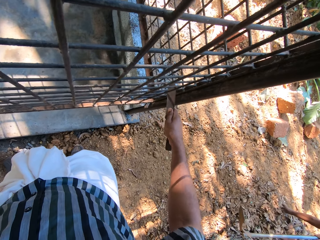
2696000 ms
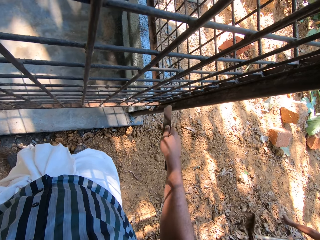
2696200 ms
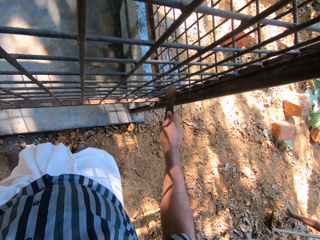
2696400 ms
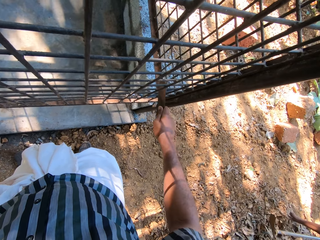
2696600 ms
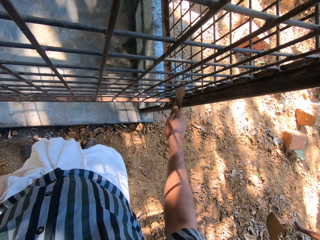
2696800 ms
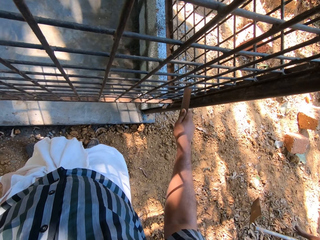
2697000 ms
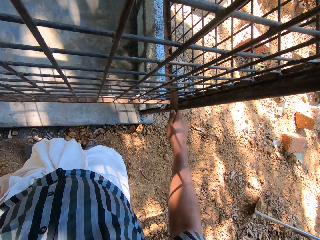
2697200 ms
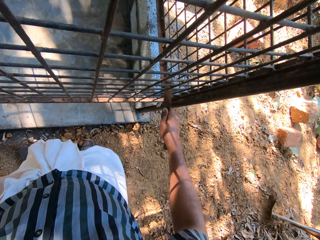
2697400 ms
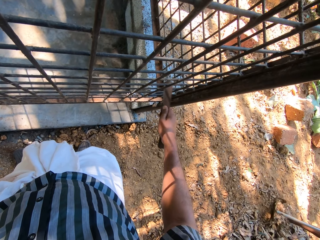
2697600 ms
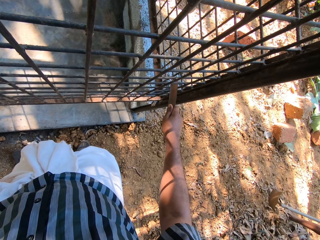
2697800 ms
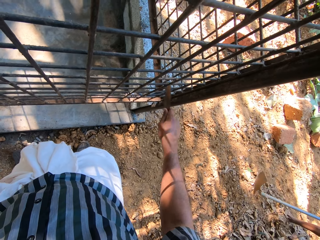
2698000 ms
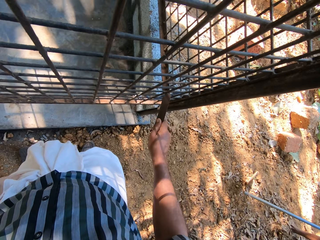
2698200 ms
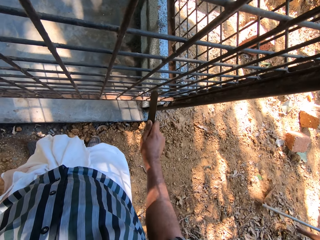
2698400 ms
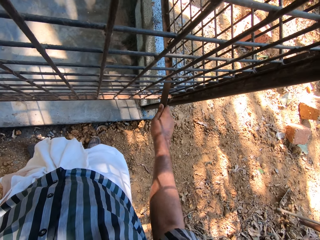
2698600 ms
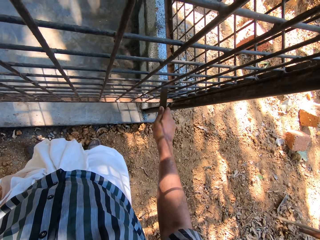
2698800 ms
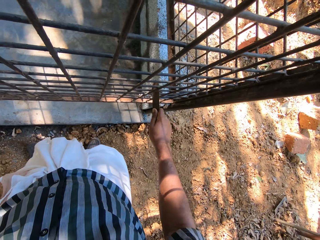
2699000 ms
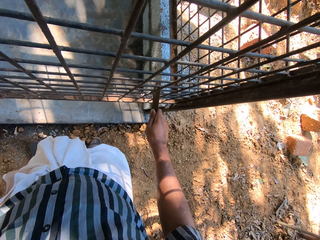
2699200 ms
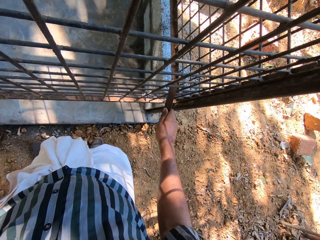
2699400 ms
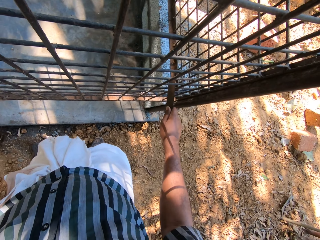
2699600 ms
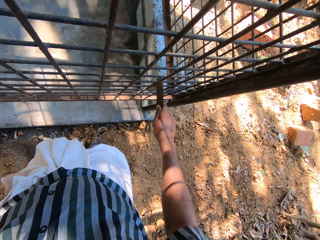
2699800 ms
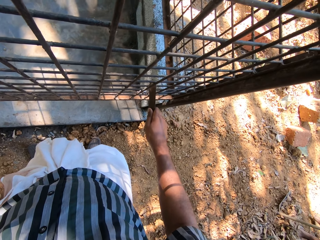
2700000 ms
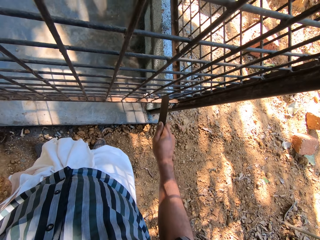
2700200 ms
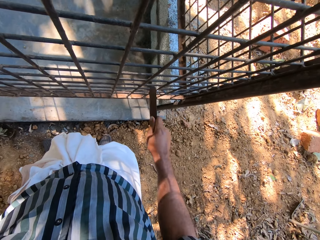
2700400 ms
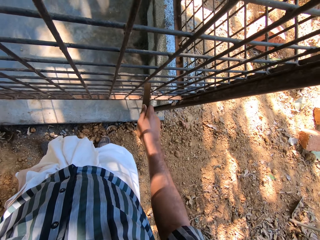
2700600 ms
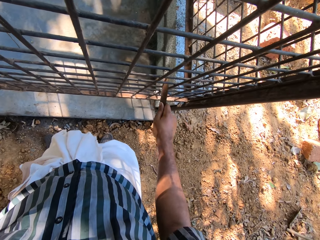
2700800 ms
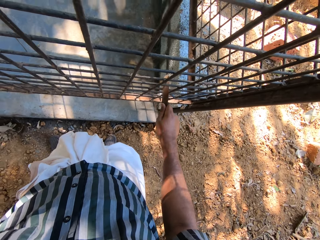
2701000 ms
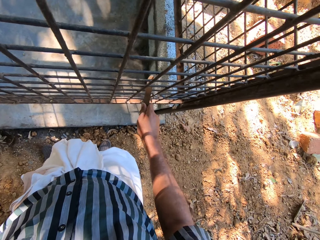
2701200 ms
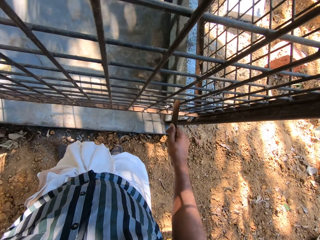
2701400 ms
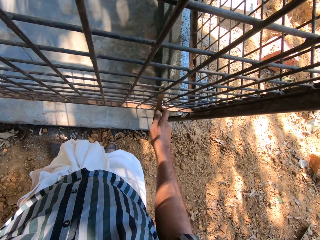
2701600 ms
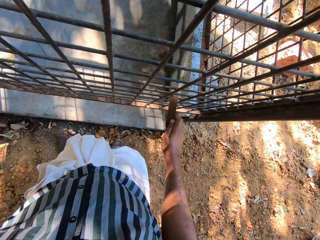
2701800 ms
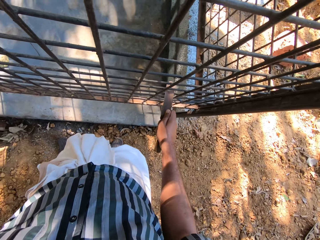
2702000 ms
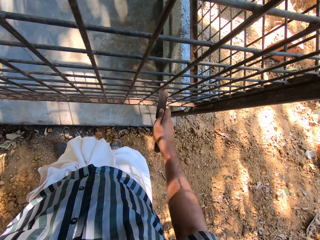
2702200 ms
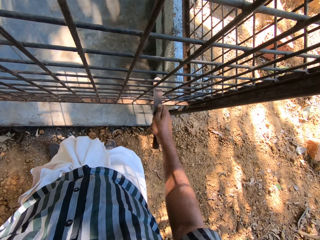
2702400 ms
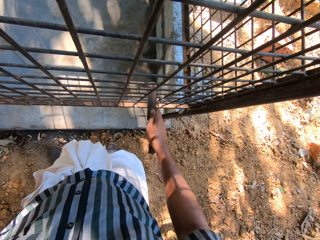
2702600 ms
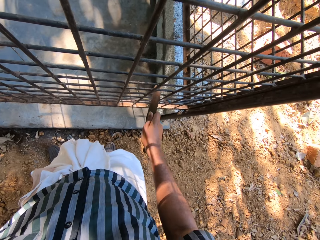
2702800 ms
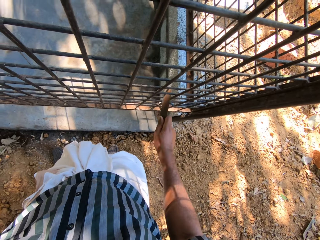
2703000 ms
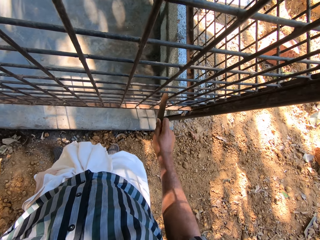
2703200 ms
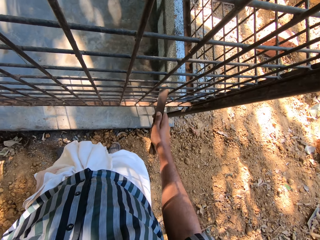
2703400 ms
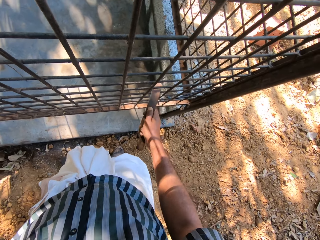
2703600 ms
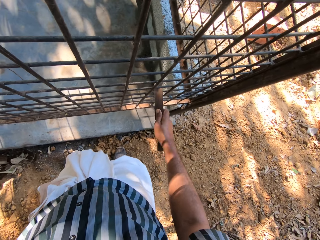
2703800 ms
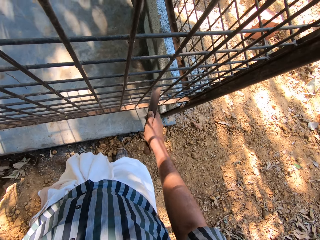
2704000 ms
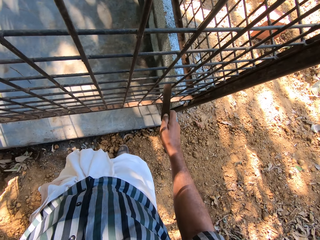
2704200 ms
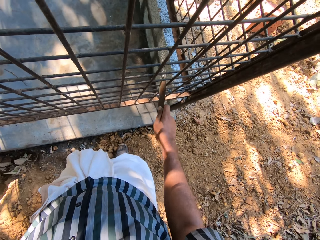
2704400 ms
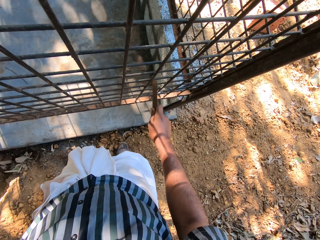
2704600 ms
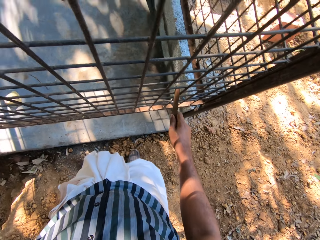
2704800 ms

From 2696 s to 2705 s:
The camera wearer removes the rod from the steel. They rub the steel with the rod. They rub the steel with the rod again. They turn the rod. They move the rod on the steel.

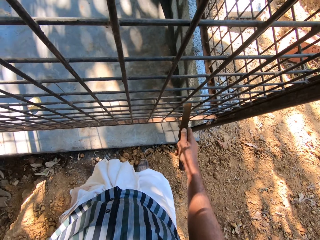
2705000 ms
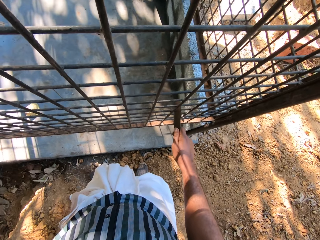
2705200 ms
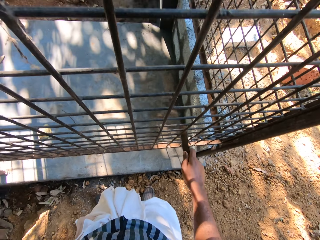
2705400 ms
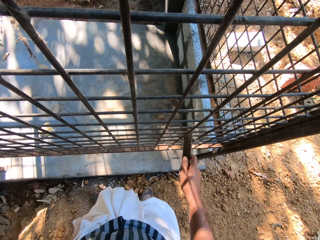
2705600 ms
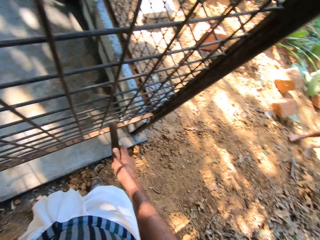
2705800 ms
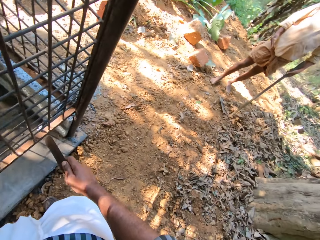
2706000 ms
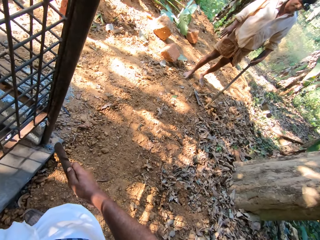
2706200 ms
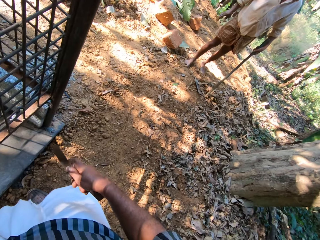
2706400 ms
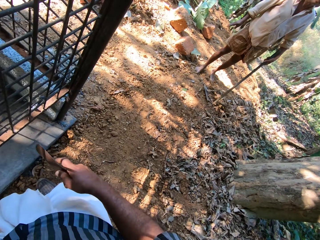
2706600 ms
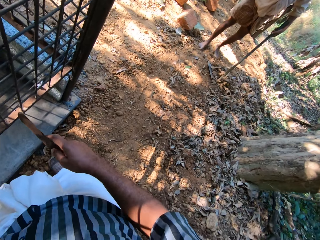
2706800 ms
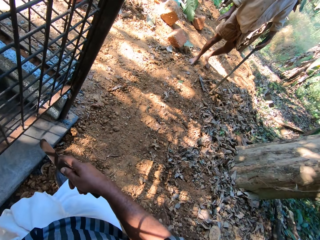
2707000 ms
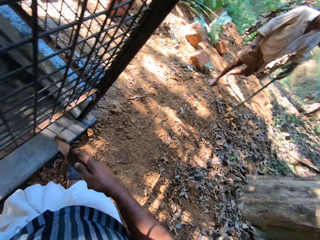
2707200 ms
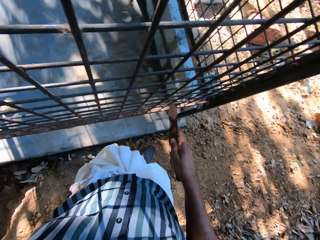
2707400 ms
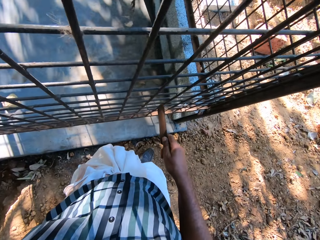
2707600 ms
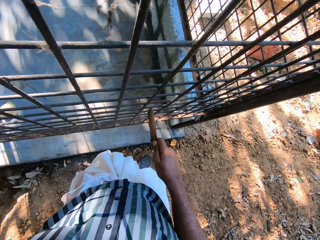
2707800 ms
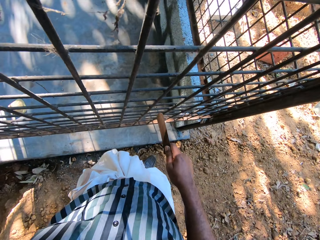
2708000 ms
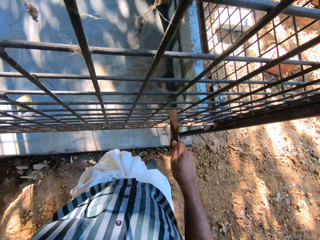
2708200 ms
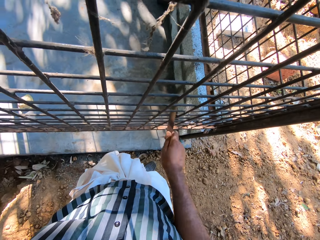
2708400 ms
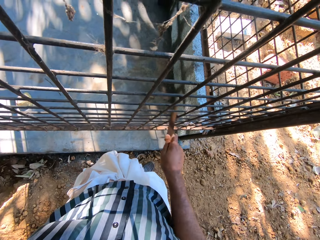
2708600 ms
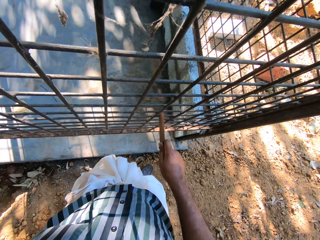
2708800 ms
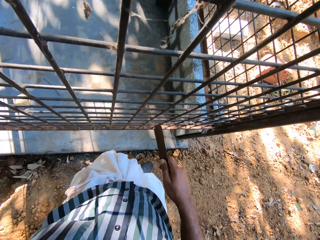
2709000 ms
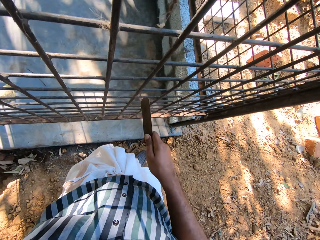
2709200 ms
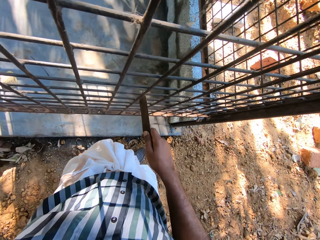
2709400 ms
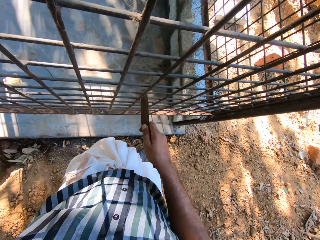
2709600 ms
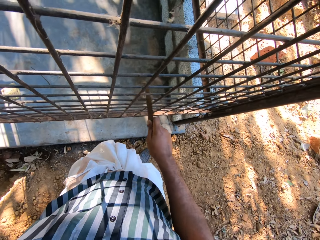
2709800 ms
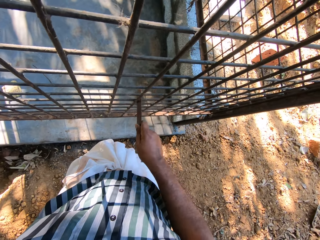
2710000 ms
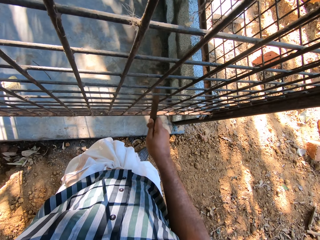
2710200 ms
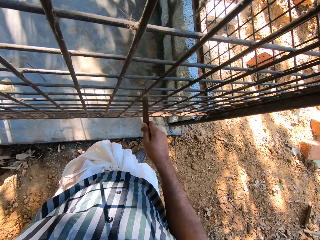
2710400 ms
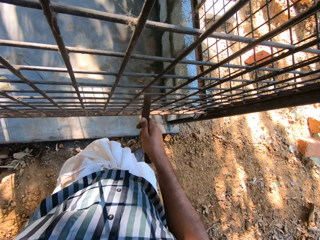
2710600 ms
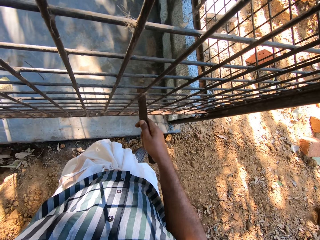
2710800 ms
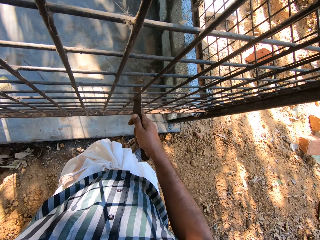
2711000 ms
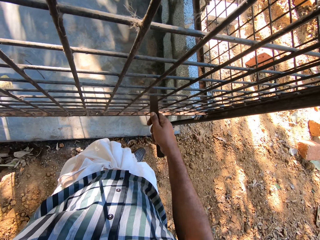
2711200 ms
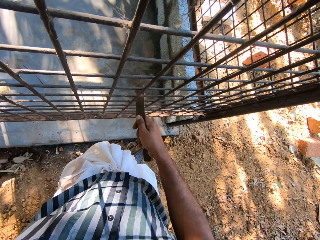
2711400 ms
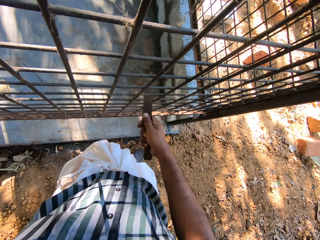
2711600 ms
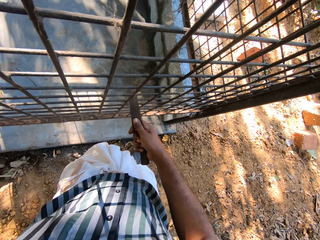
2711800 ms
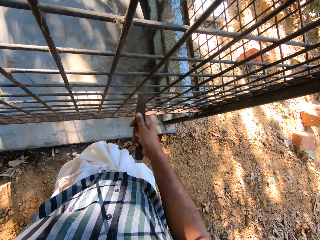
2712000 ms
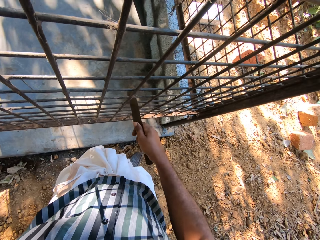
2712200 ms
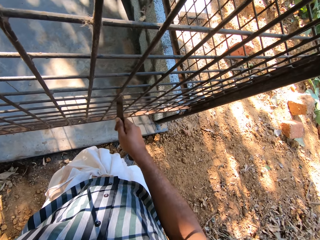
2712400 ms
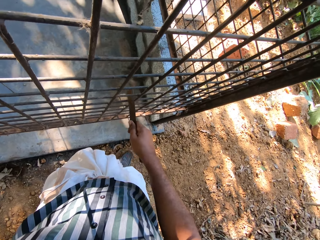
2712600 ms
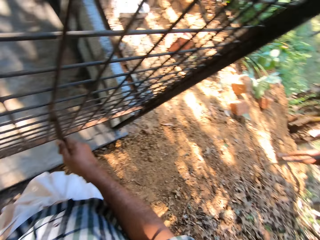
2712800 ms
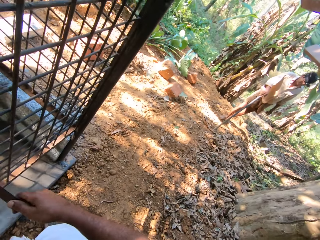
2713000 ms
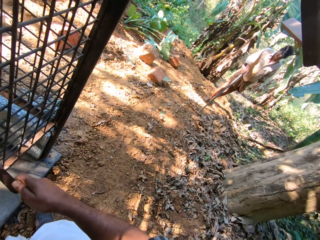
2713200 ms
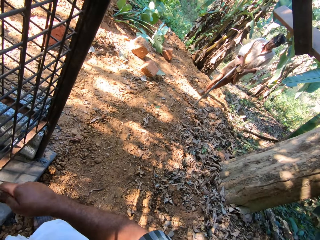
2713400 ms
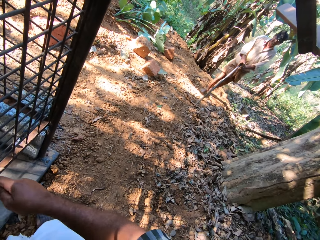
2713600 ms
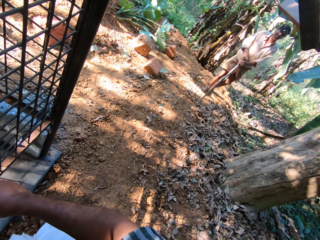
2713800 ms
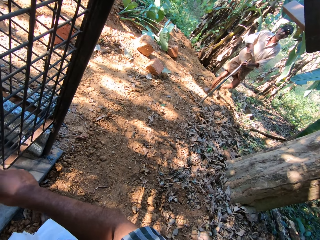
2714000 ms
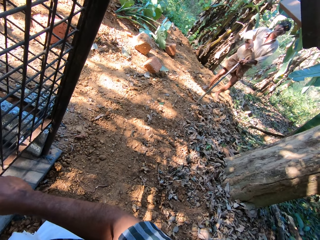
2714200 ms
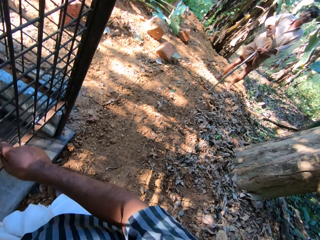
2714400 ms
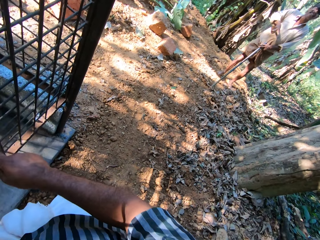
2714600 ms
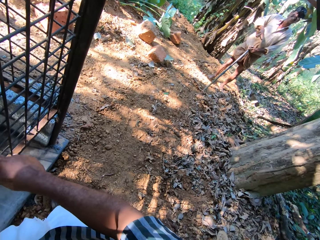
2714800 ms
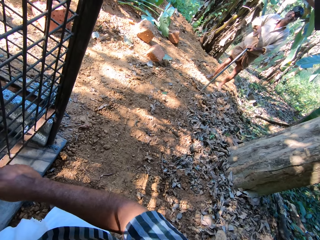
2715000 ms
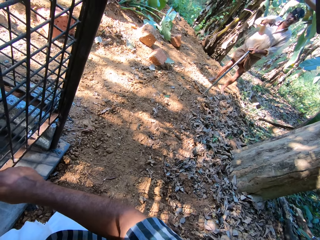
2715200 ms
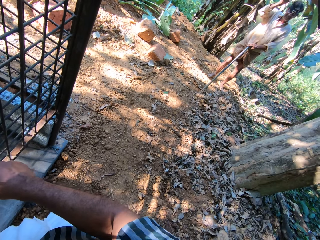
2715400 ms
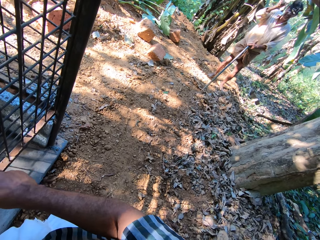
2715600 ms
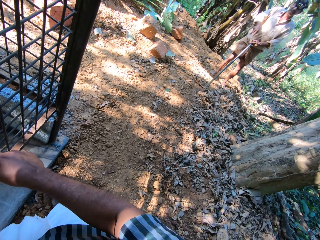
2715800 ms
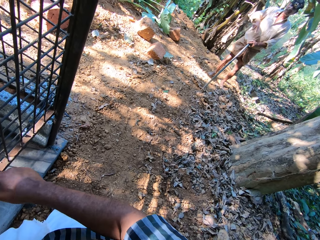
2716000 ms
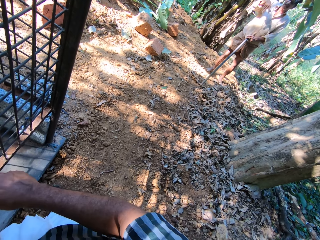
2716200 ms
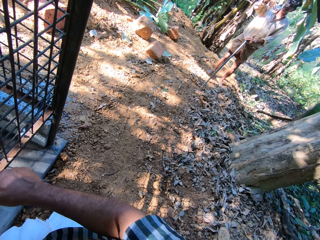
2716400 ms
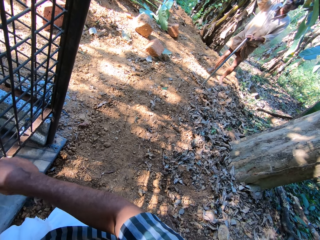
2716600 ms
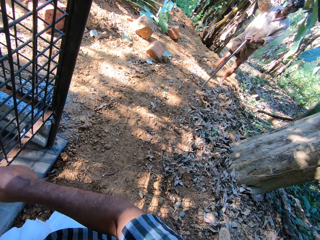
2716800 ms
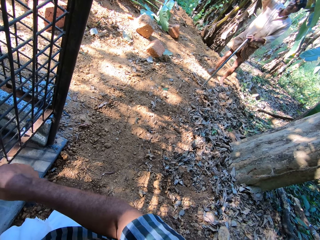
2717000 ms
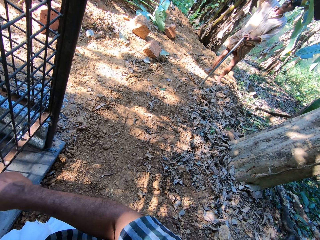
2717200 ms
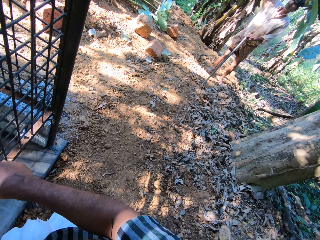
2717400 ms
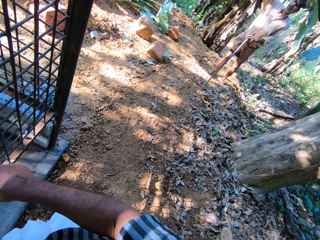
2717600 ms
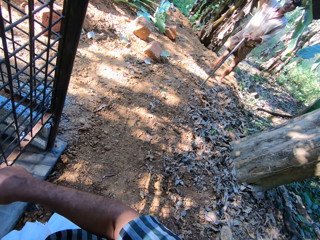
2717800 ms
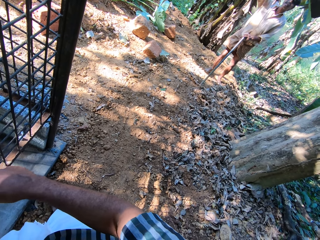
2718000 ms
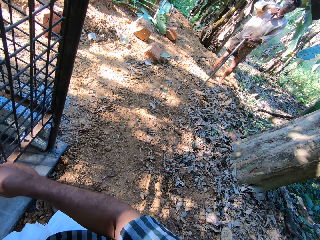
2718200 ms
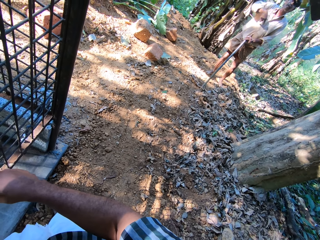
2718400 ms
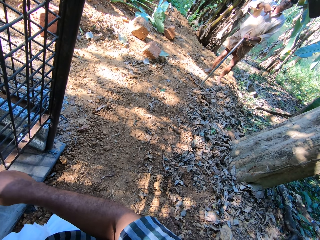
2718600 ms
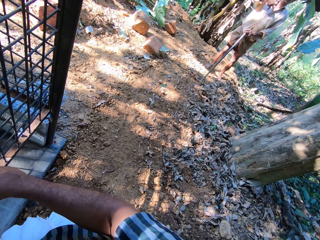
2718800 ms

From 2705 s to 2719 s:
The camera wearer turns around. A person holds a shovel. The camera wearer turns around. They rub the steel with a rod. They turn around. The person holds the shovel.
